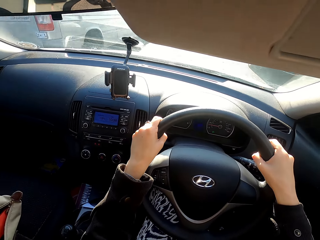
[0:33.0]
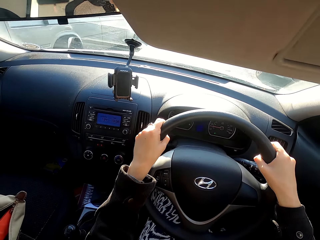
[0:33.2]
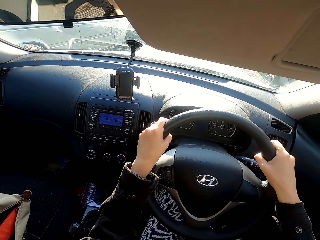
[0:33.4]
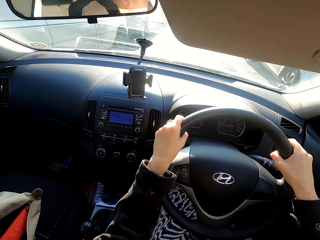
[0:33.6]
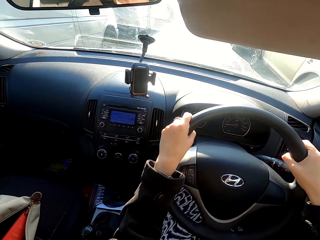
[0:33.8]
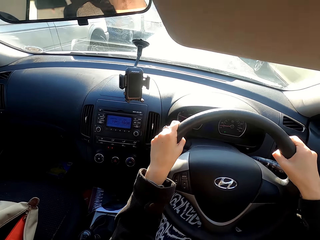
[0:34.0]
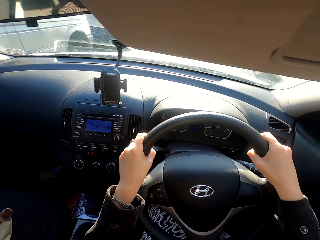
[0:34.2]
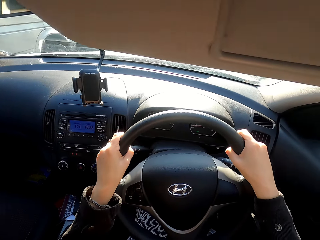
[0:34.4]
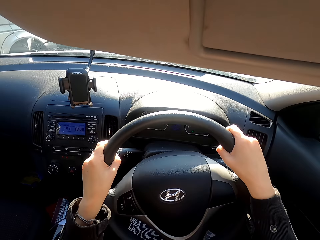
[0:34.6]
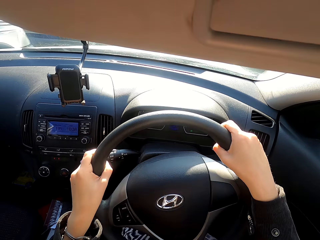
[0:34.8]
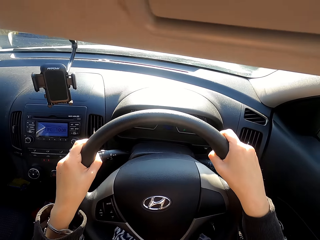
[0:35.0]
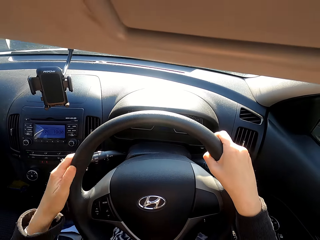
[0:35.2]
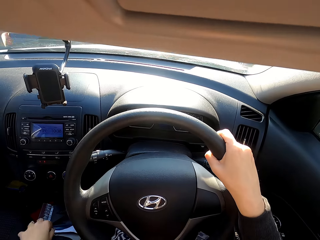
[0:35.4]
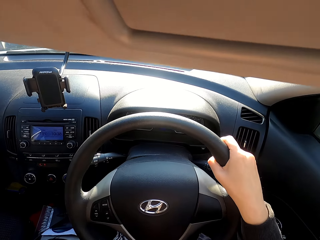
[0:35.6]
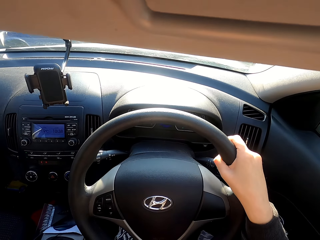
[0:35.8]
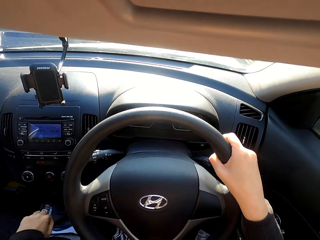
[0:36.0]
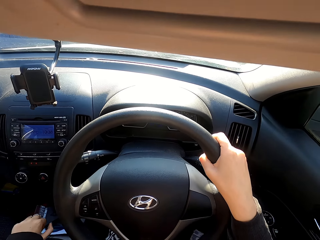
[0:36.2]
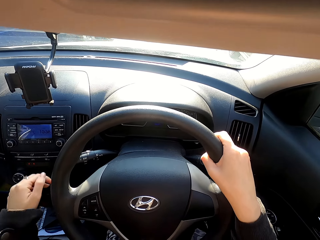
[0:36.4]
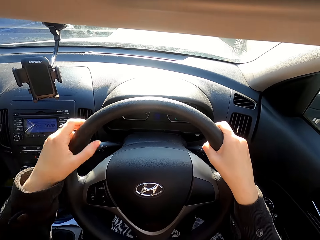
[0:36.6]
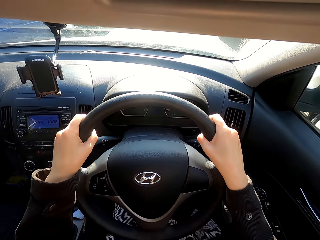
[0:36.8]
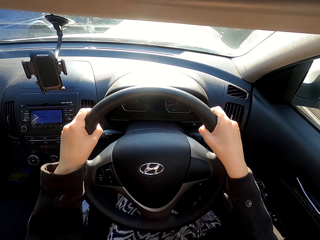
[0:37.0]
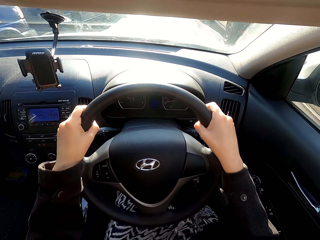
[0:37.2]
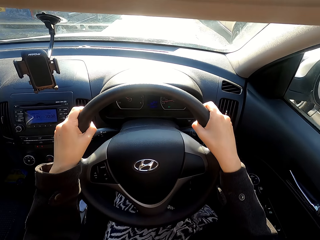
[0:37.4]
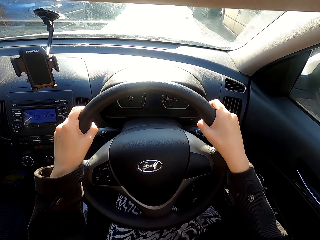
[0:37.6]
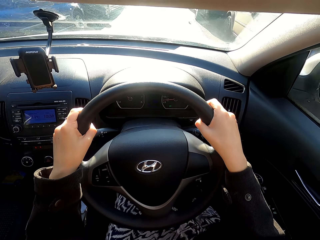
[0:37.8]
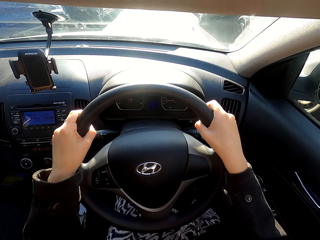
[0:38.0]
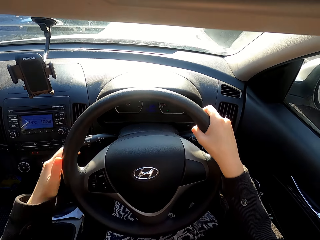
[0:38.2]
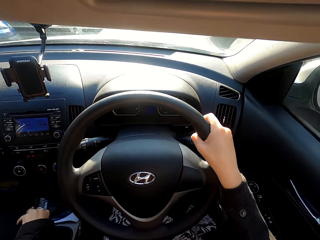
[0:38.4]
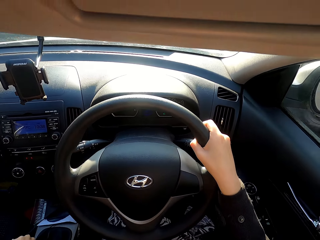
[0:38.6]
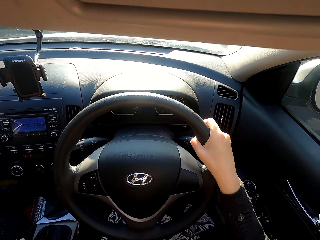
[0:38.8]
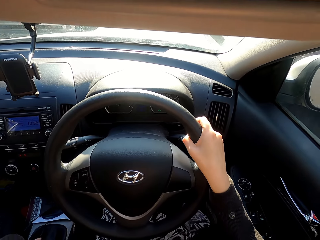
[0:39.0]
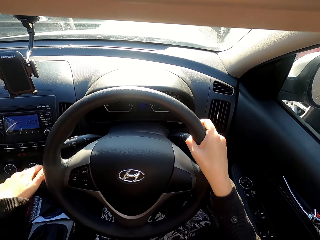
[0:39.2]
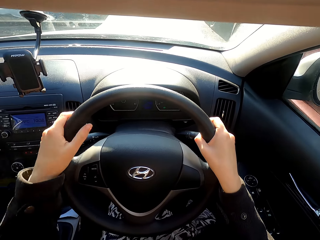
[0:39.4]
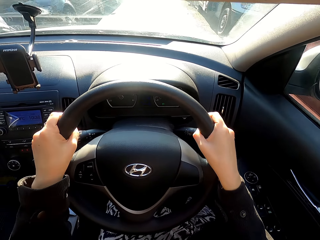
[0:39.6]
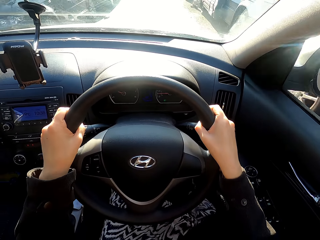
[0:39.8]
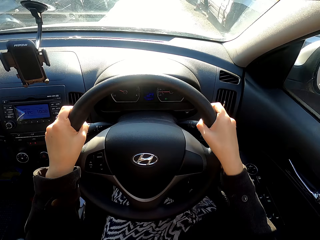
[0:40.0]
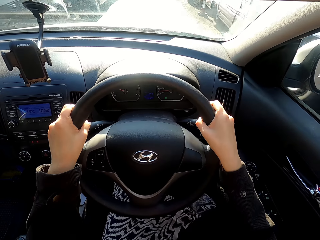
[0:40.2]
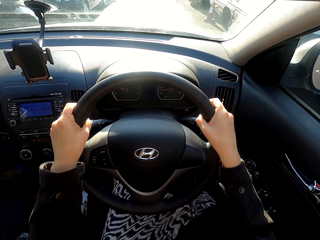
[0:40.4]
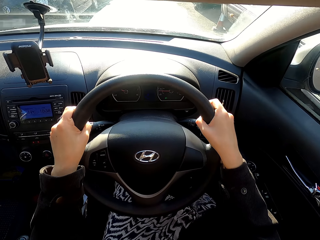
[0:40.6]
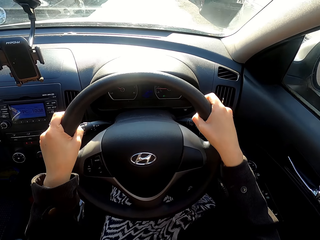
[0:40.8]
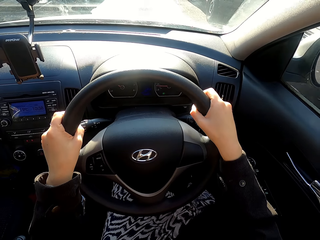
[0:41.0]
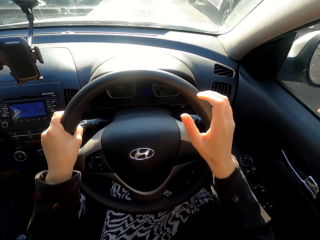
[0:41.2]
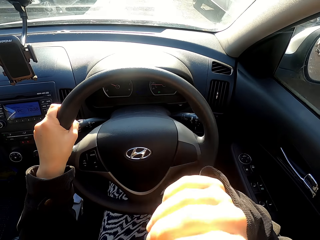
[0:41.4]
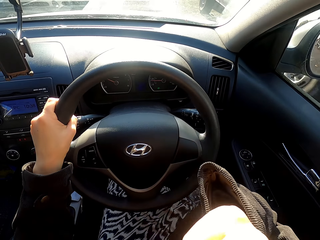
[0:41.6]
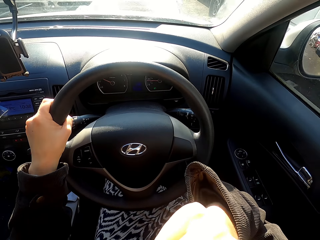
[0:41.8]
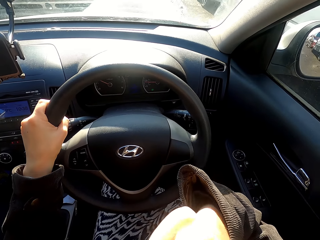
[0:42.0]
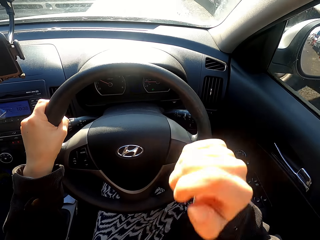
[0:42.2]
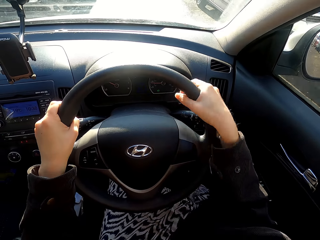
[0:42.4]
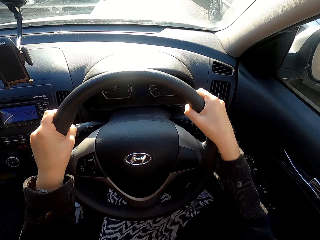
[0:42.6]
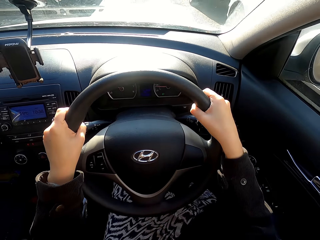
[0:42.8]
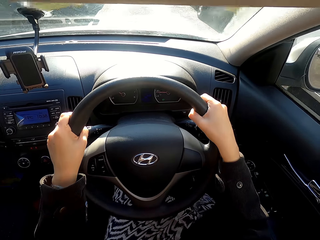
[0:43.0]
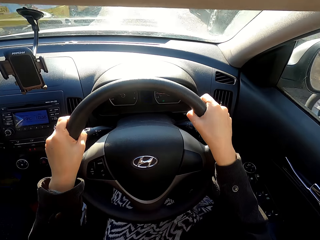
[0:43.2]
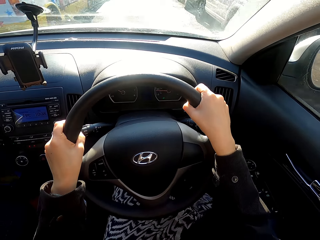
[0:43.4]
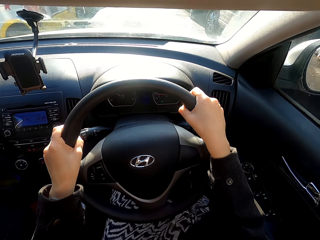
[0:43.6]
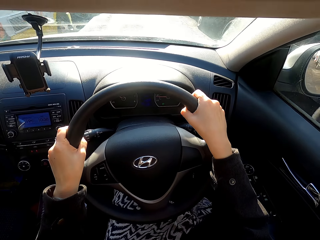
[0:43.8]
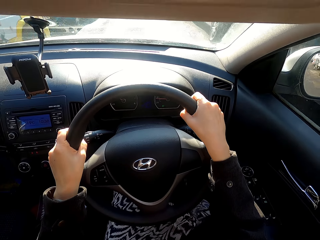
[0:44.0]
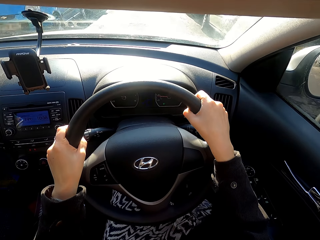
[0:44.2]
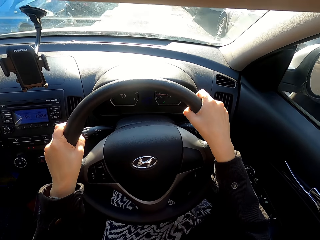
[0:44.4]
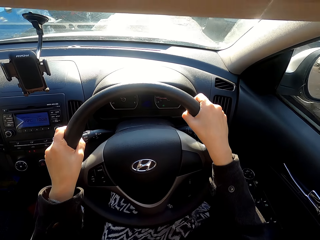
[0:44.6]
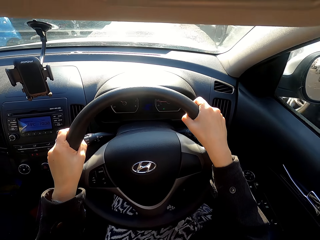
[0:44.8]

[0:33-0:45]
The camera wearer changes the car gear. They change the car gear again.

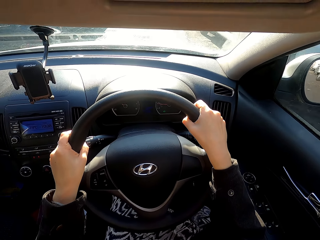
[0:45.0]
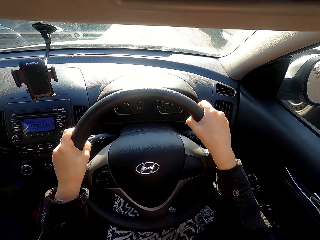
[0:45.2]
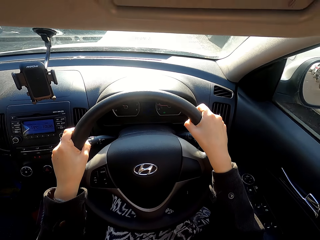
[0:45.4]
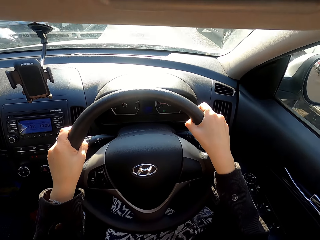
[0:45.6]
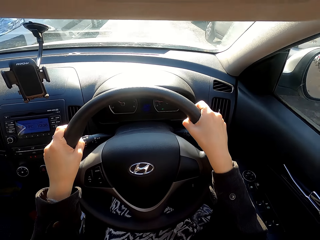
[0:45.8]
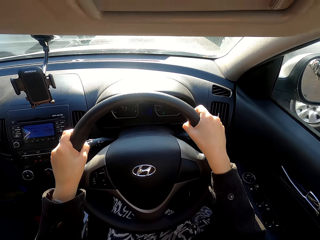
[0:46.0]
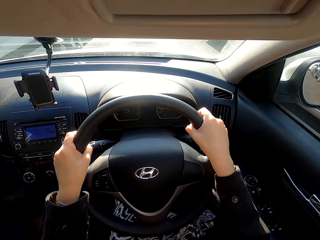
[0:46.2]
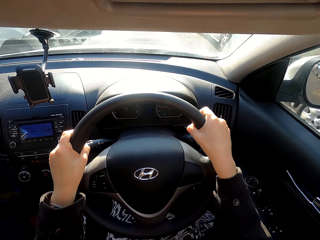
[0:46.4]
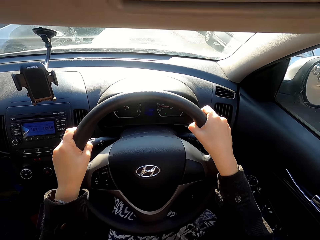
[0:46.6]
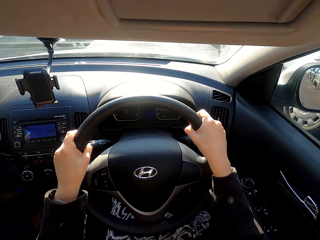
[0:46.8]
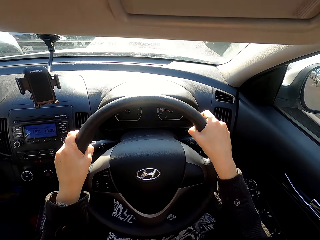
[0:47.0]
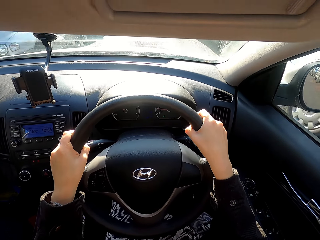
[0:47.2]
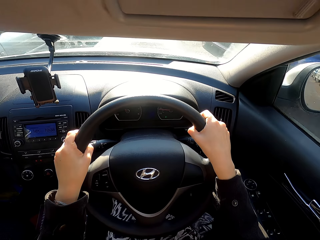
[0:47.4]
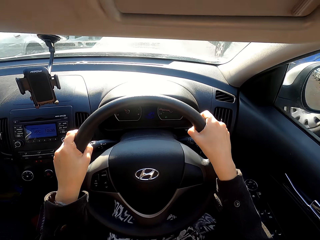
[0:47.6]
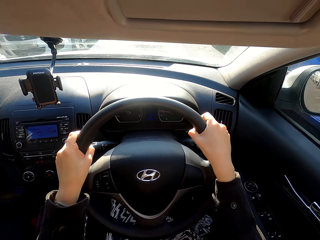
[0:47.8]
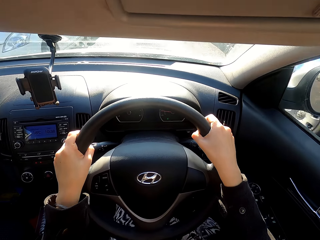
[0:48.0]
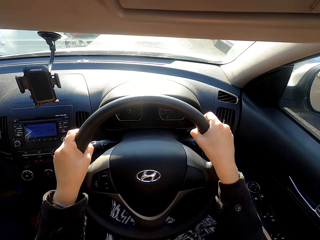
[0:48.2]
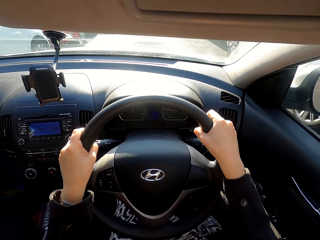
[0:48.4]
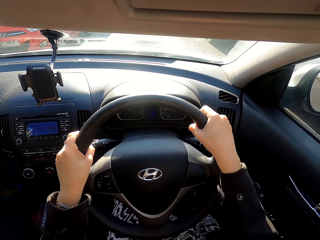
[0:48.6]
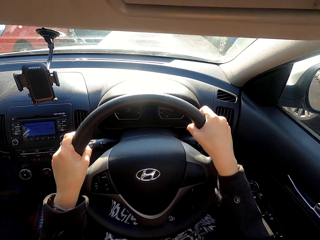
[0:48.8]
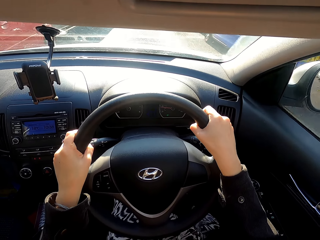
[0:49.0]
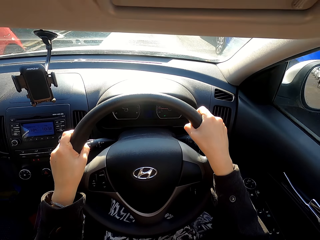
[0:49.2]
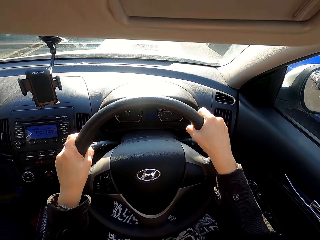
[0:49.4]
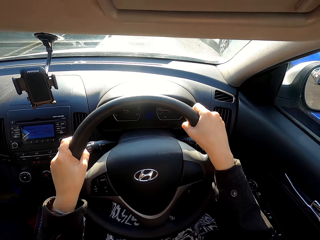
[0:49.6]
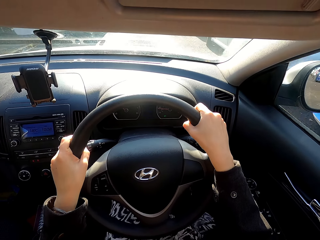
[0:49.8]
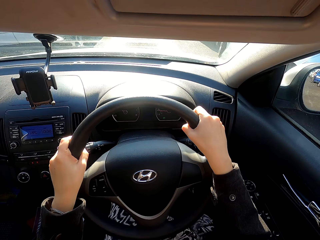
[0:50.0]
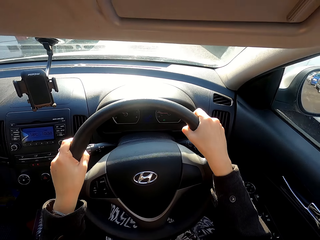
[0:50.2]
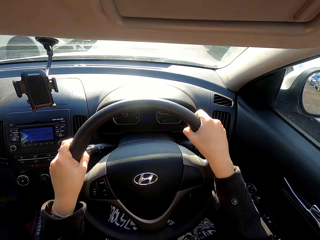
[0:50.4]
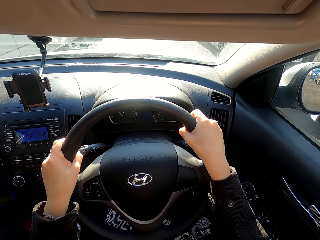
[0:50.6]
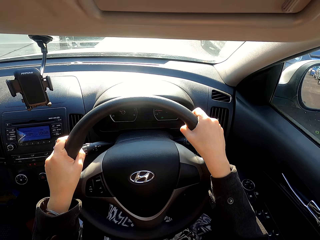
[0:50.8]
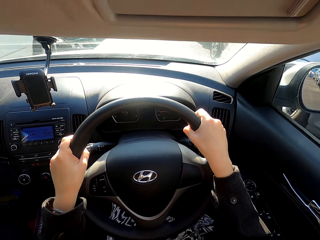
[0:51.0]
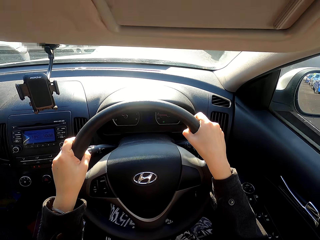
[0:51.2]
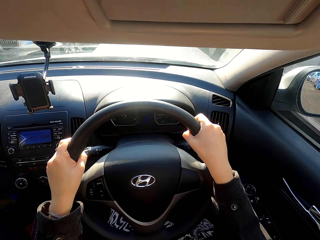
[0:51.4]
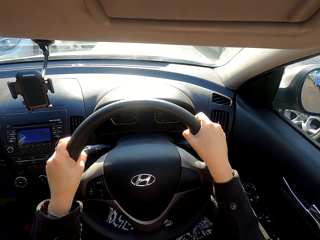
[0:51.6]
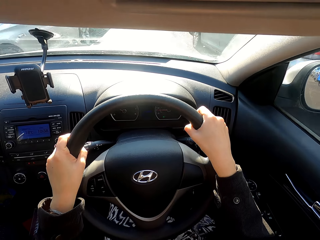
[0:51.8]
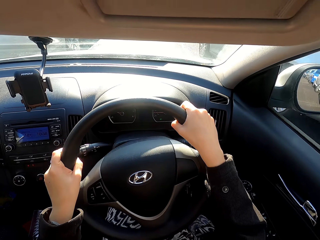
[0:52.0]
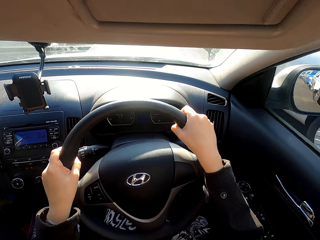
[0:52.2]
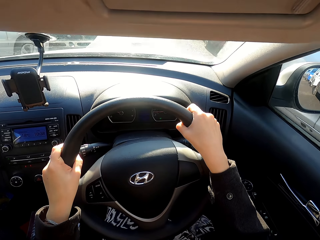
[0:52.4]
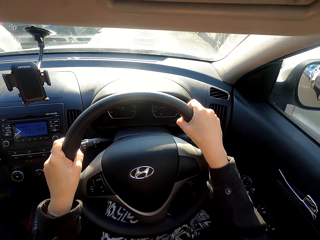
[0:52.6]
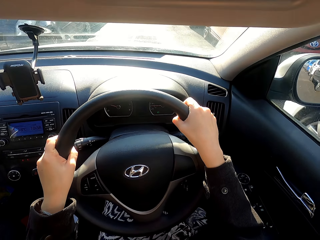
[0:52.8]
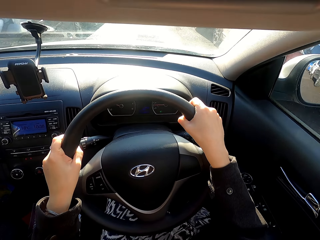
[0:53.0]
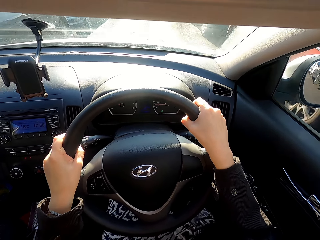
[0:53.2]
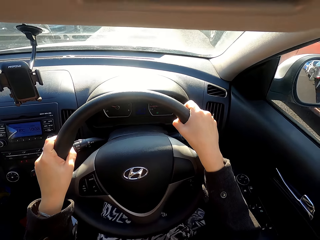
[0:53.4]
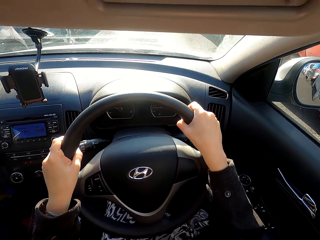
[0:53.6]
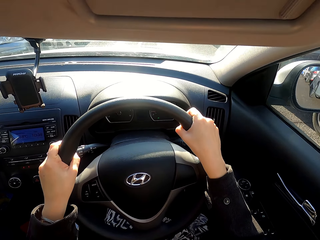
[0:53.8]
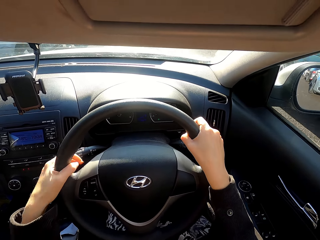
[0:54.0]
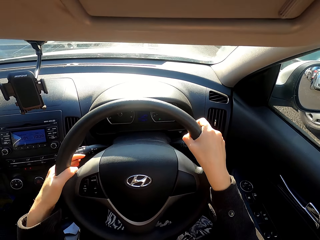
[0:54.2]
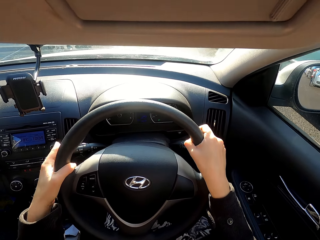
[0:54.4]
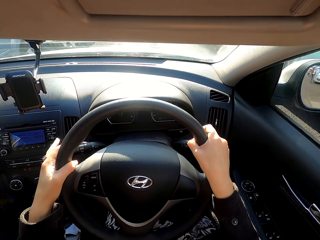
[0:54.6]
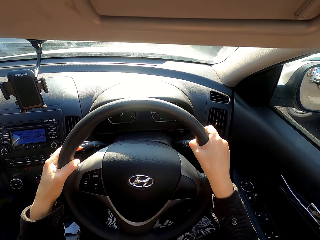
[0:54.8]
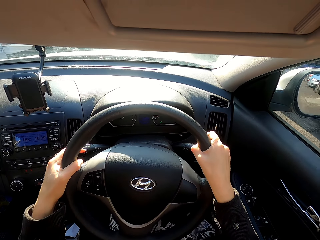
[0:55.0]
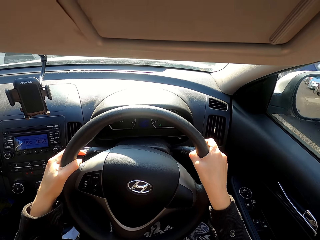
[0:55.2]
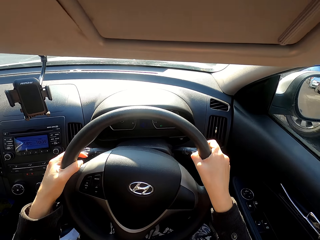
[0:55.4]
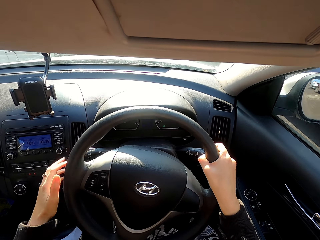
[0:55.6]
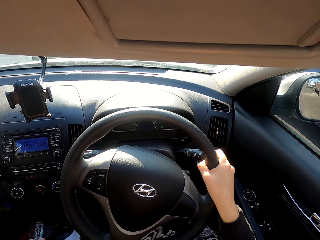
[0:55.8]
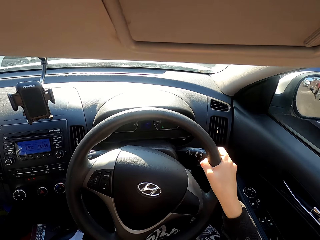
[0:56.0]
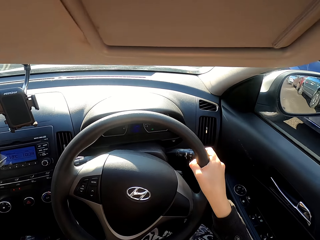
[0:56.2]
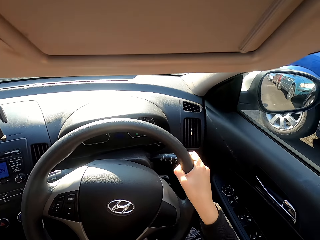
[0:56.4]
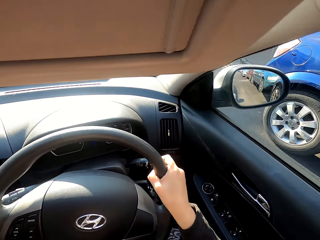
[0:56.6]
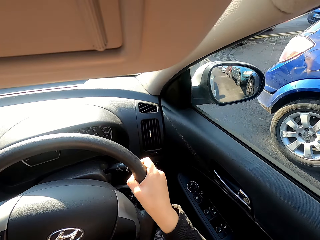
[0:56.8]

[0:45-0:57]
The camera wearer adjusts the direction indicators.
